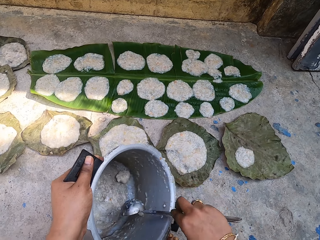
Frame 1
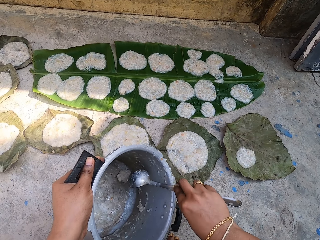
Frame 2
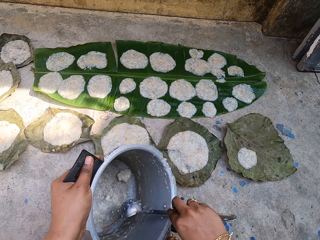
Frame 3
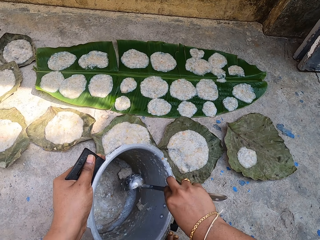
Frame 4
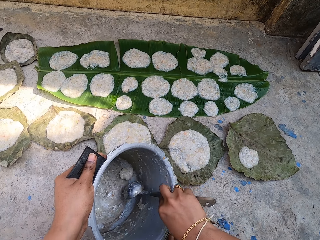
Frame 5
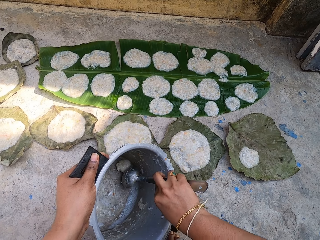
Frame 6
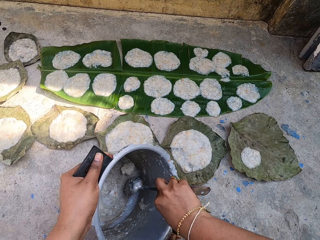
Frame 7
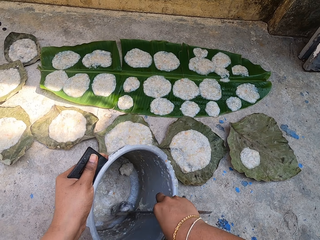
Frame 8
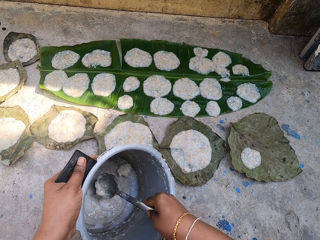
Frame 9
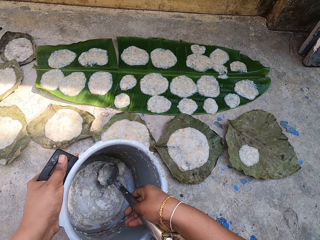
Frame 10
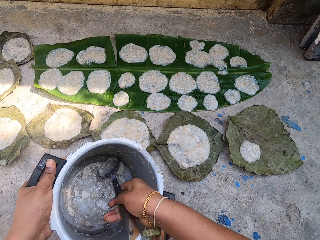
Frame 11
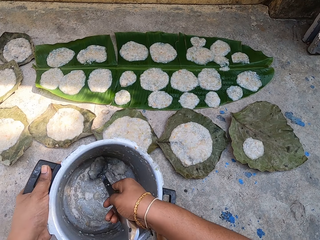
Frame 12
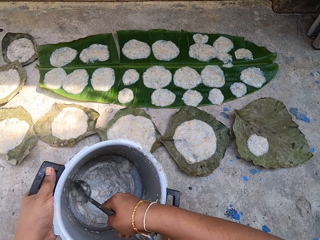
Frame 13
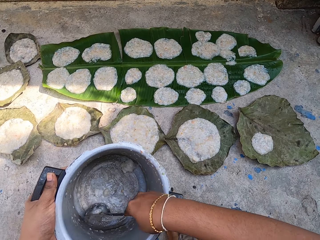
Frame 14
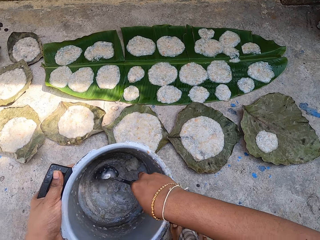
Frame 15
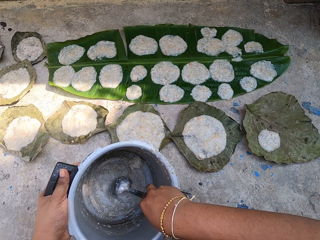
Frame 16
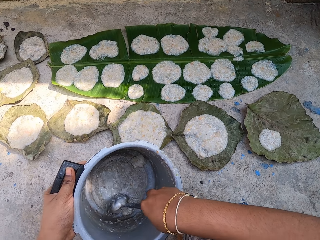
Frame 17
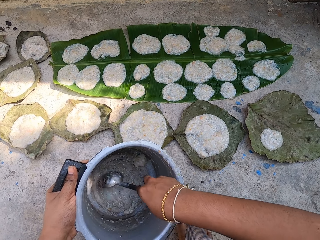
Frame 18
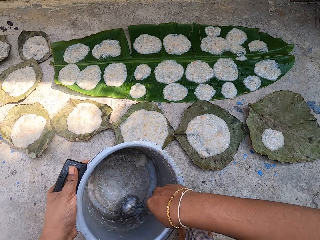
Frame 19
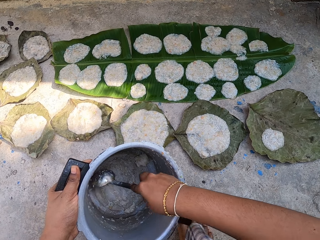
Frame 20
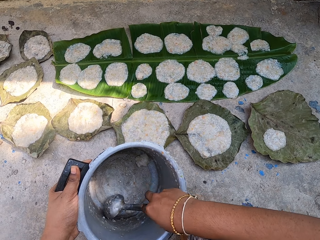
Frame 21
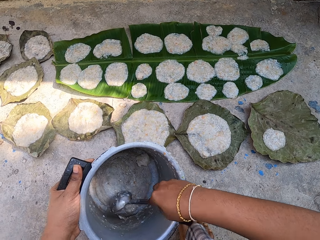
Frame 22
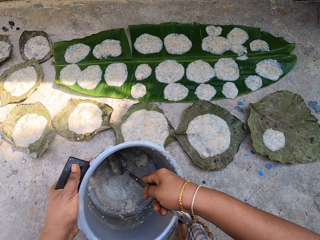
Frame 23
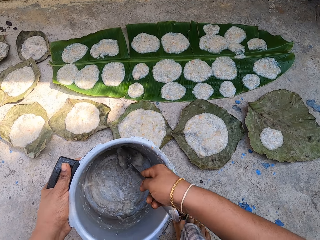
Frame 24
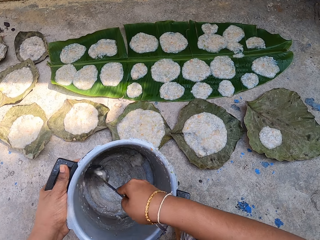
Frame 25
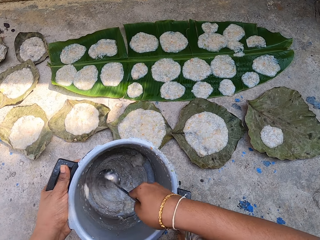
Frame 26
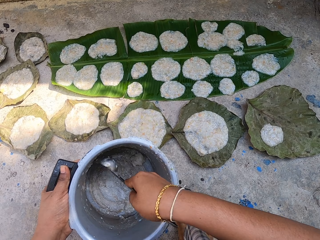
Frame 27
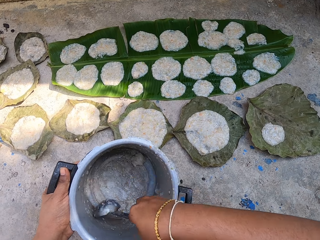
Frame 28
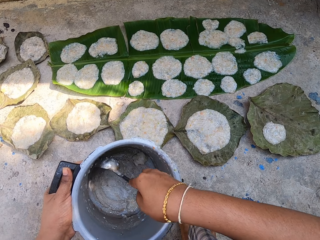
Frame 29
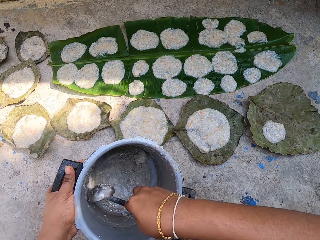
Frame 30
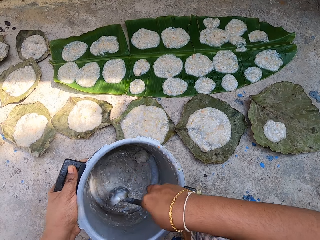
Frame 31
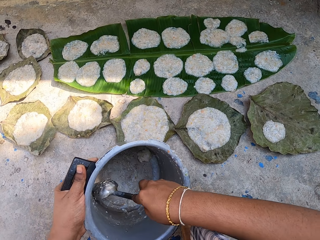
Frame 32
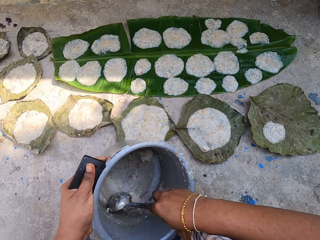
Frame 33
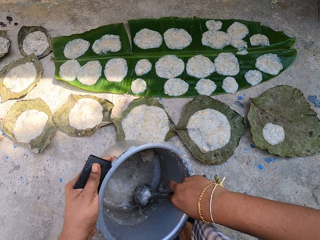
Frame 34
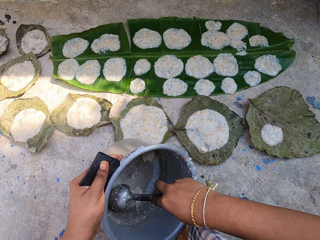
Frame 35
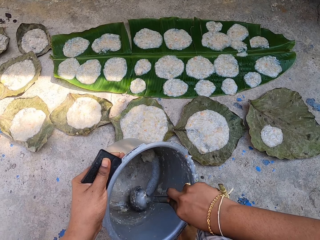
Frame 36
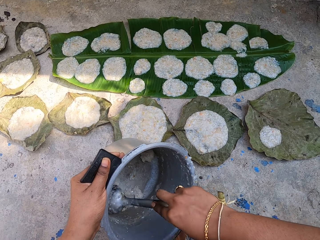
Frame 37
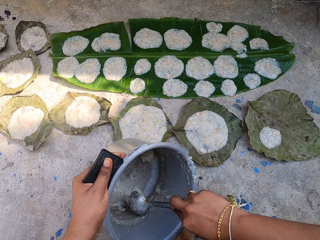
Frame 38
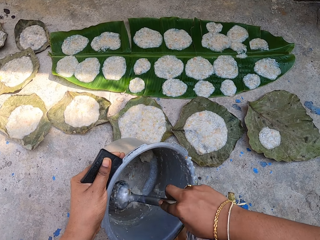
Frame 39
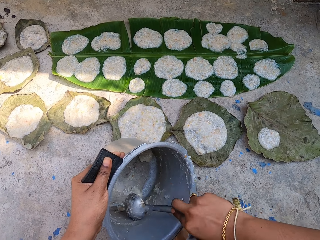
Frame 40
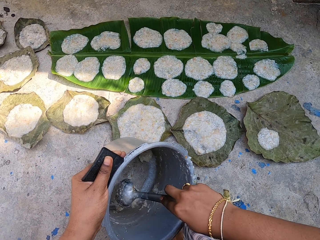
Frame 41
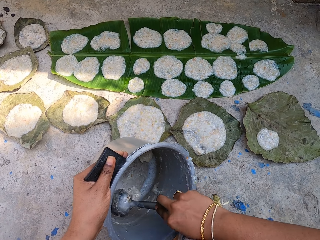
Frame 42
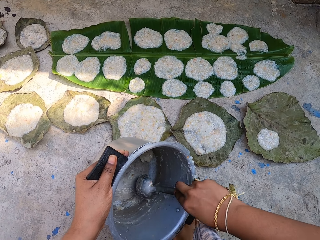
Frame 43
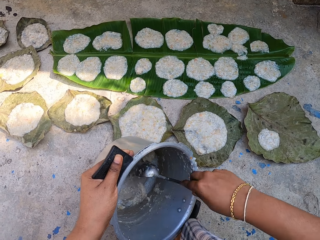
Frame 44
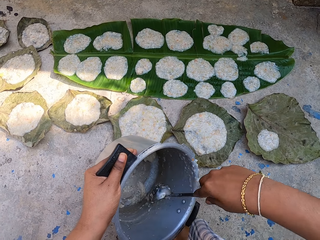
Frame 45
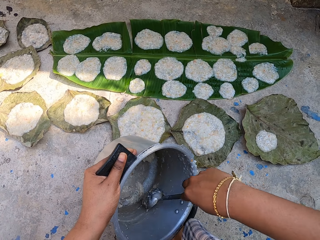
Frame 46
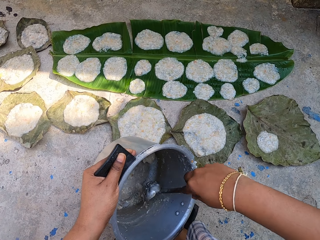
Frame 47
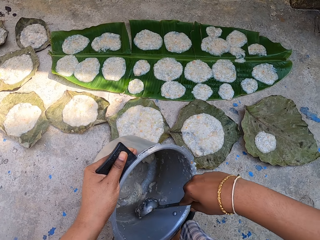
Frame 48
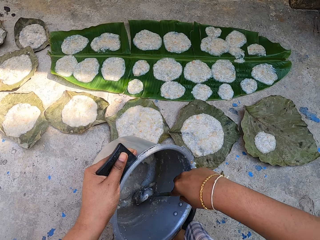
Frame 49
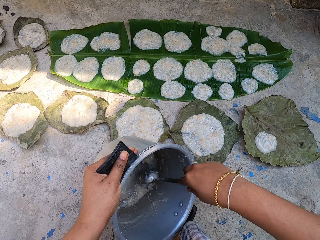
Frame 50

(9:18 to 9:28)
The camera wearer collects food in a cooking pot with a ladle.

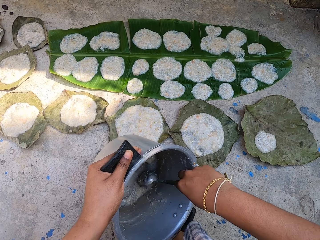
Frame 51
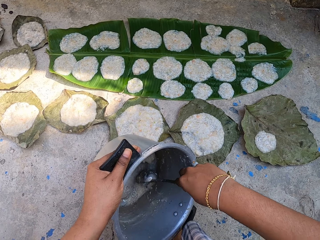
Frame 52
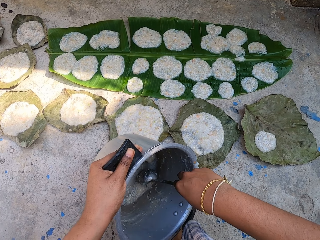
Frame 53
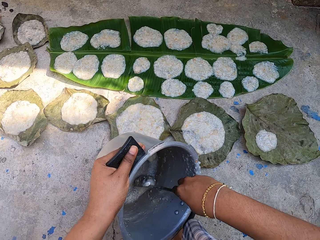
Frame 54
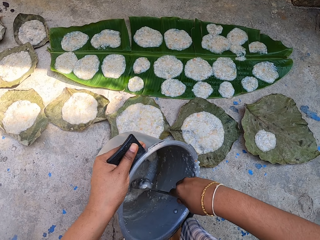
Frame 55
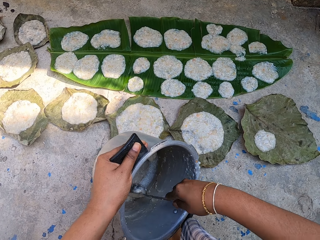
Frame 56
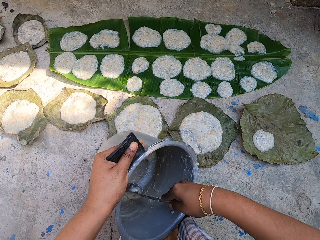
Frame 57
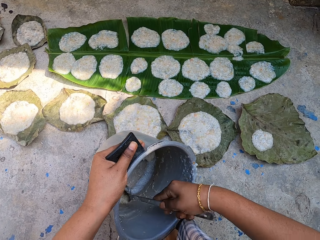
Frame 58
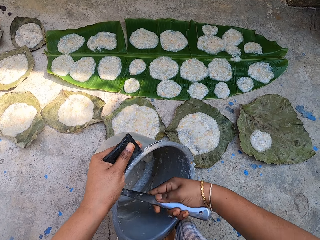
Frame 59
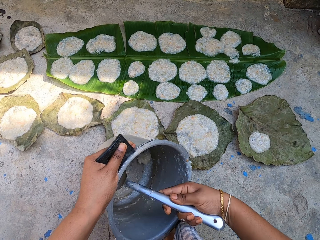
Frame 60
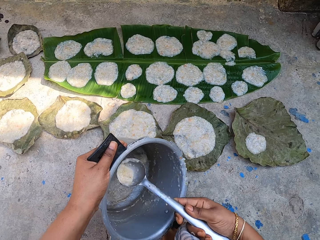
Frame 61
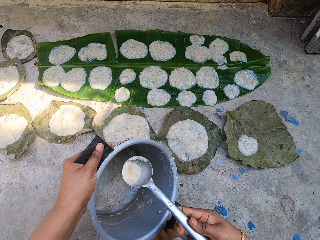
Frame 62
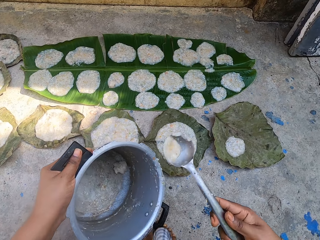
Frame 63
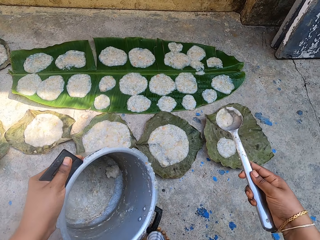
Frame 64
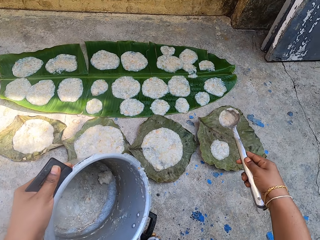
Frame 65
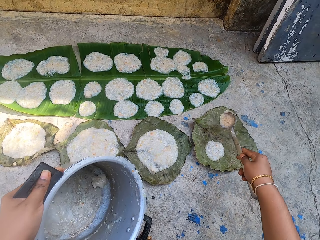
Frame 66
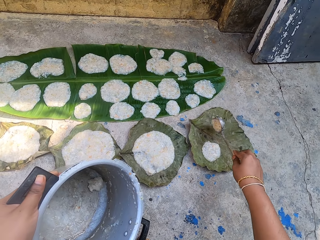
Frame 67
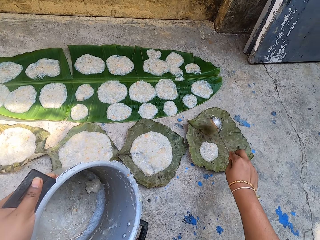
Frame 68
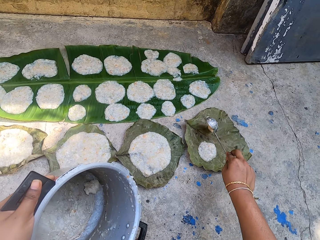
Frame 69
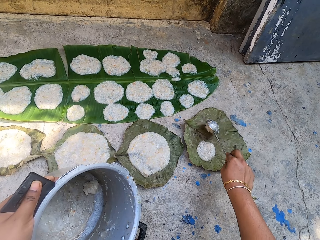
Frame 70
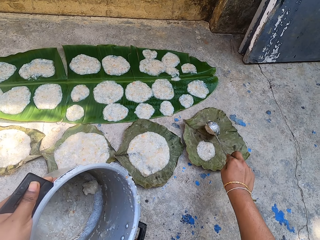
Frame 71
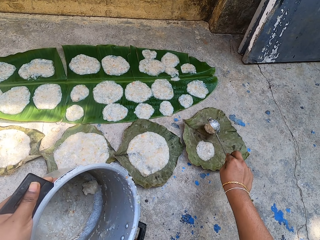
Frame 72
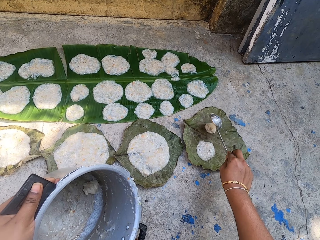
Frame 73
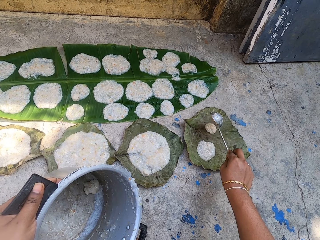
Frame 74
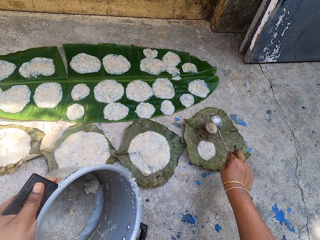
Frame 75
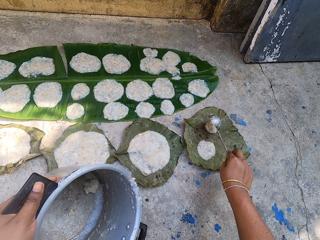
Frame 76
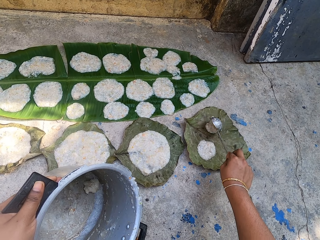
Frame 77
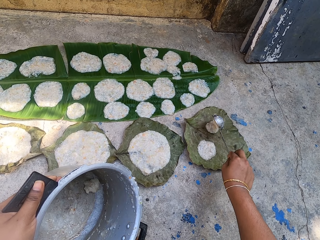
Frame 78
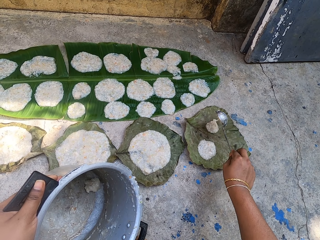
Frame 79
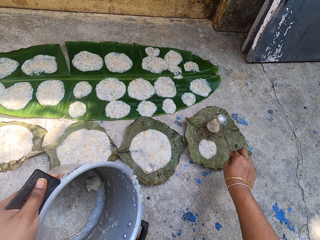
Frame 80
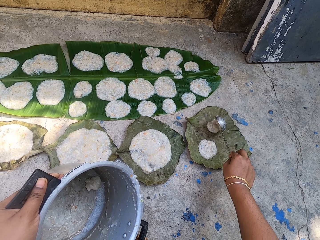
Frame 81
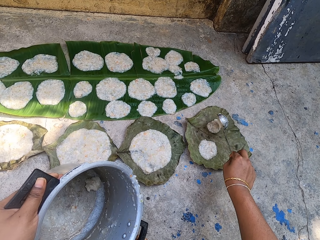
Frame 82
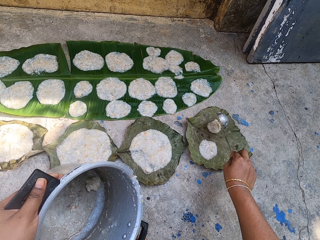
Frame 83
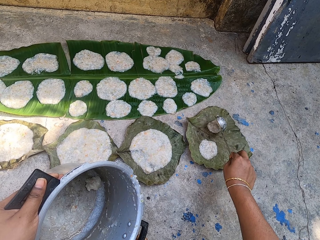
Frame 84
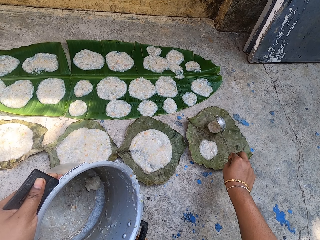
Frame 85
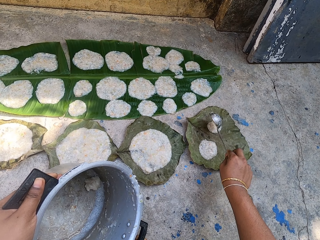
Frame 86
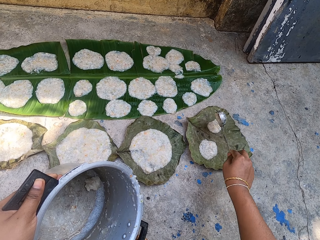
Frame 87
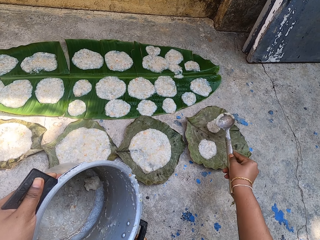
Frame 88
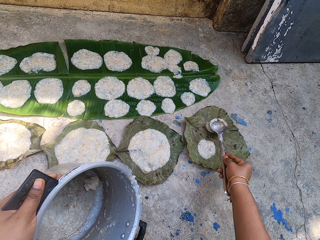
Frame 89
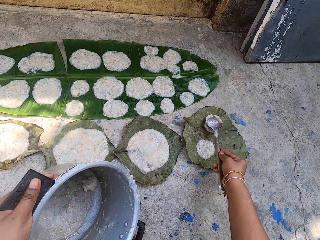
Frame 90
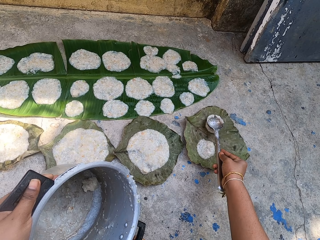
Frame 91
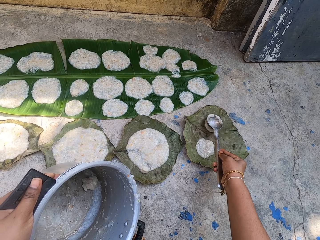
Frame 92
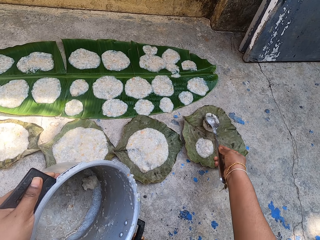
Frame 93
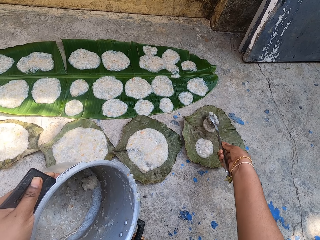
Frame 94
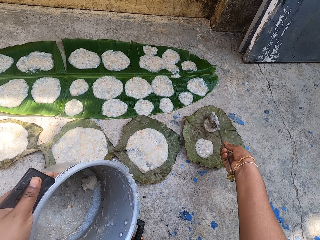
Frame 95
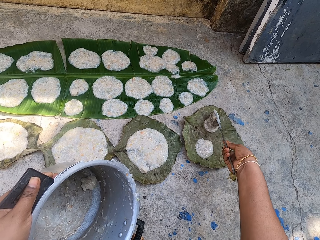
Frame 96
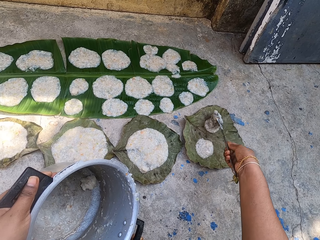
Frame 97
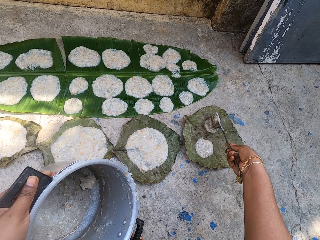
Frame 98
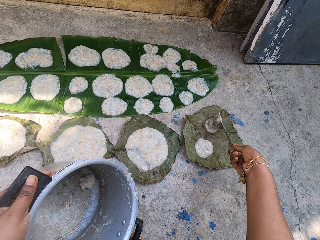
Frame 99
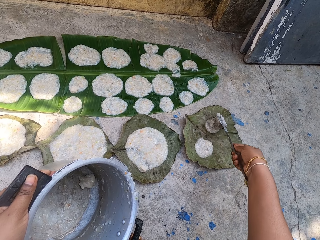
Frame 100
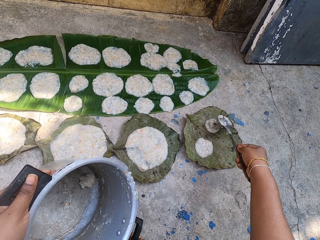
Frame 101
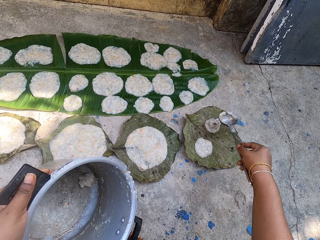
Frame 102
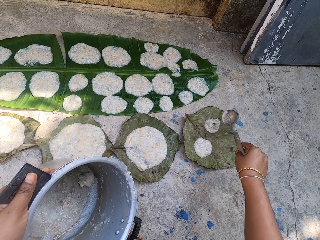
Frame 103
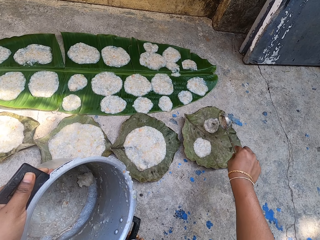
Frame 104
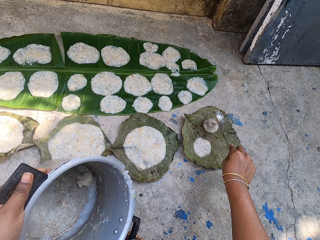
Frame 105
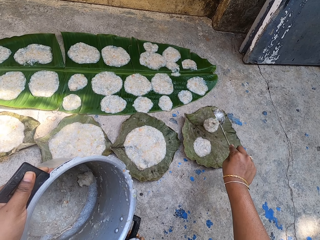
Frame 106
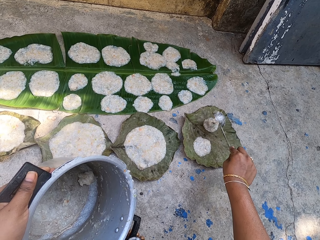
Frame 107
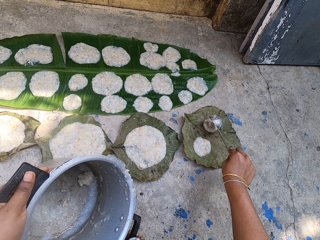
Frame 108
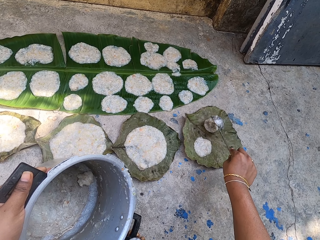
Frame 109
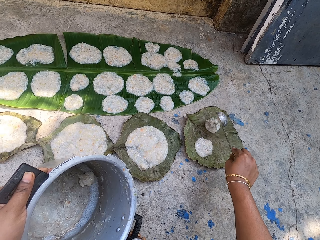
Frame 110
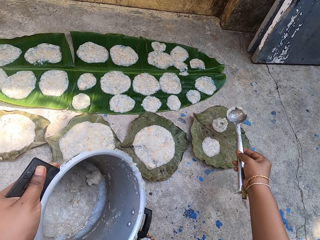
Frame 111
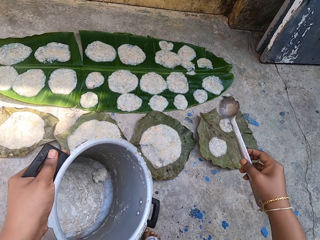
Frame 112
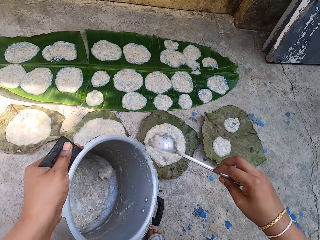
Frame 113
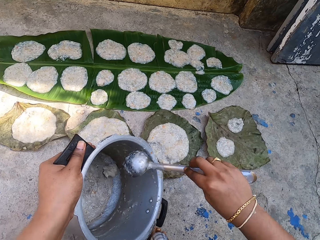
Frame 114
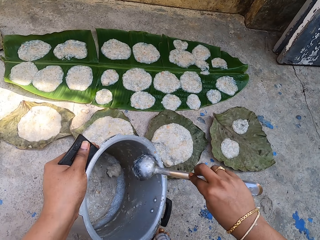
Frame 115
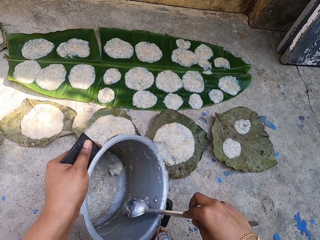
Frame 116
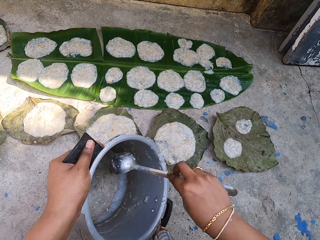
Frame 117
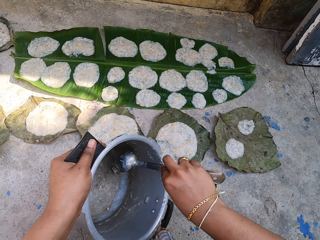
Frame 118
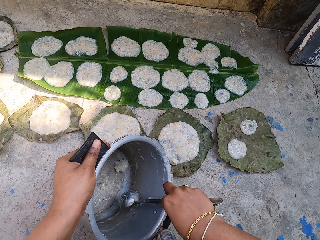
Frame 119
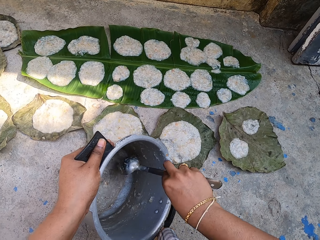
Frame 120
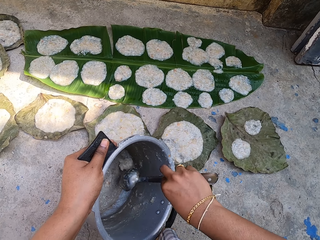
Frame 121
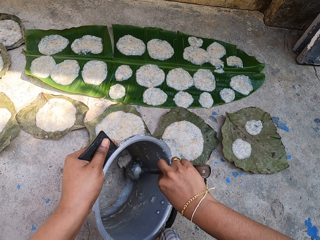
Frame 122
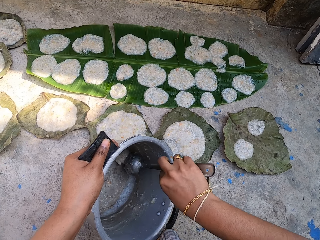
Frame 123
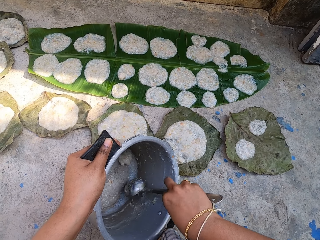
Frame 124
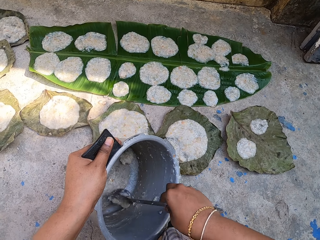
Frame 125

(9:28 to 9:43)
The camera wearer scoops food with a ladle. They serve the food on a leaf. They put the ladle on the food. They put the food on the leaf. They collect the food in a cooking pot with the ladle.
